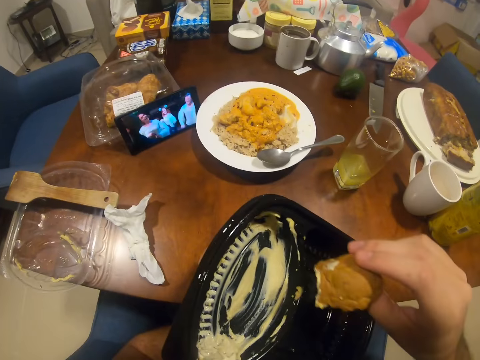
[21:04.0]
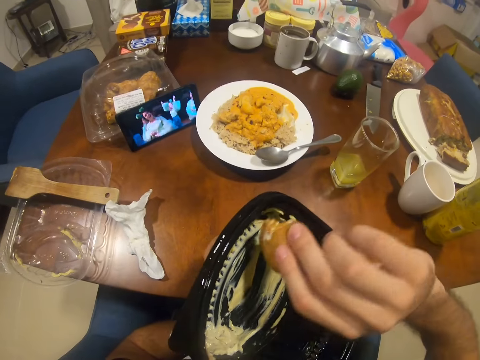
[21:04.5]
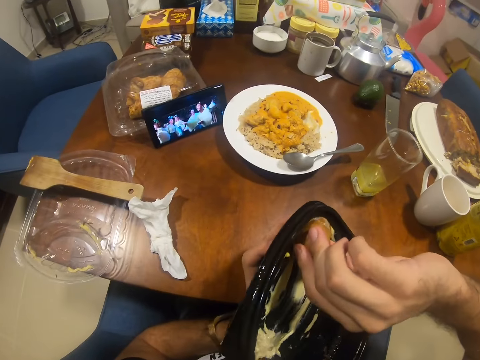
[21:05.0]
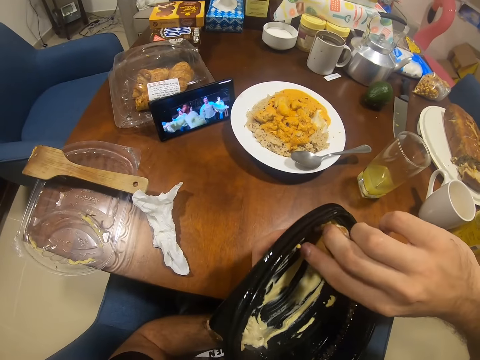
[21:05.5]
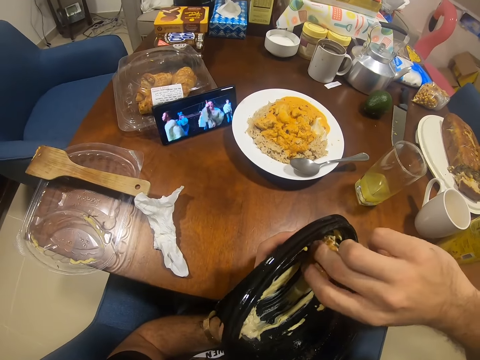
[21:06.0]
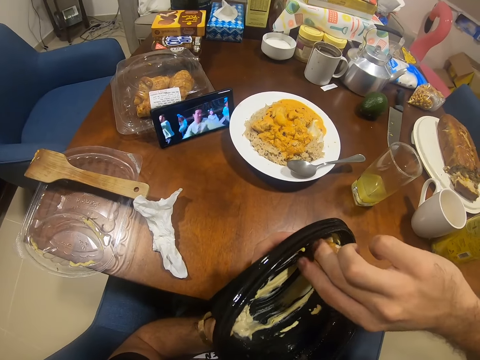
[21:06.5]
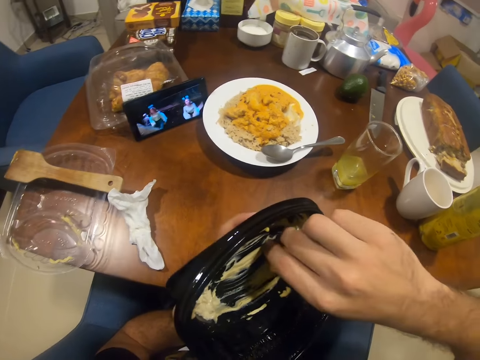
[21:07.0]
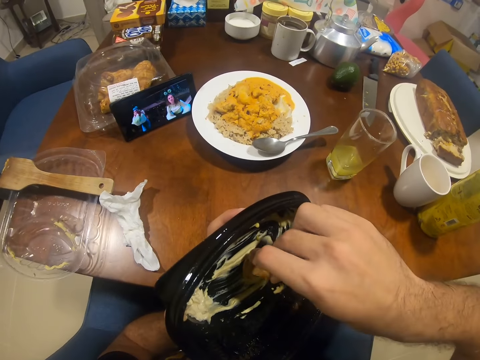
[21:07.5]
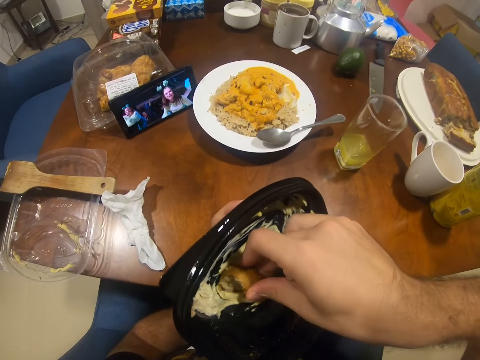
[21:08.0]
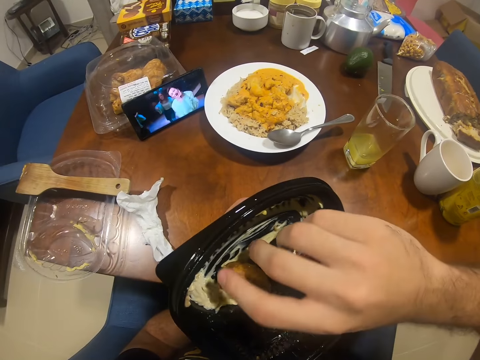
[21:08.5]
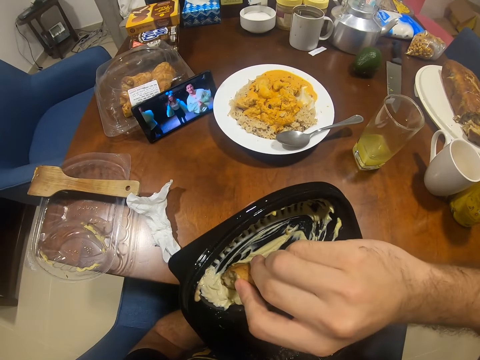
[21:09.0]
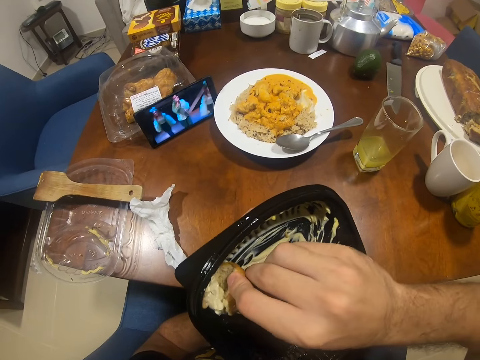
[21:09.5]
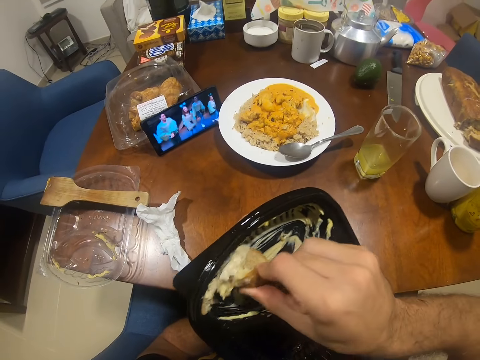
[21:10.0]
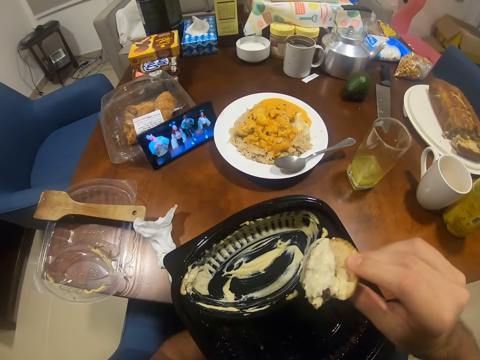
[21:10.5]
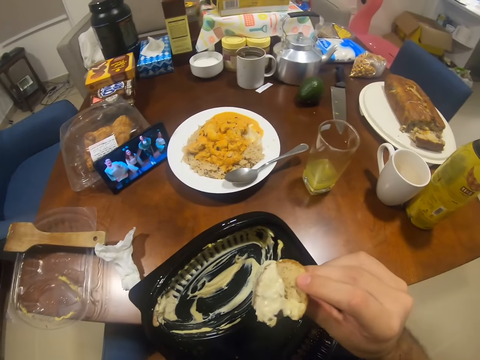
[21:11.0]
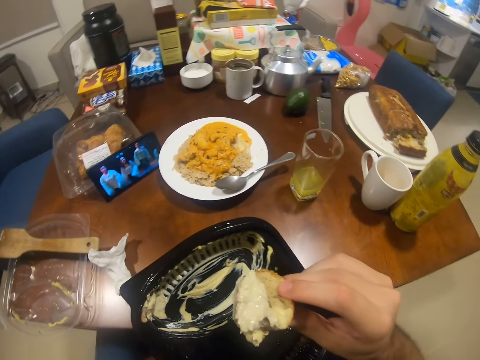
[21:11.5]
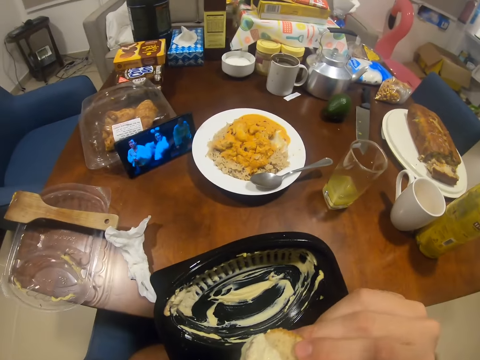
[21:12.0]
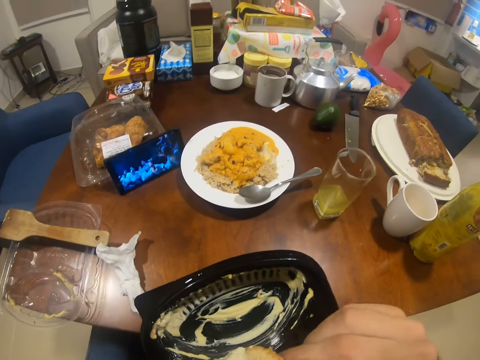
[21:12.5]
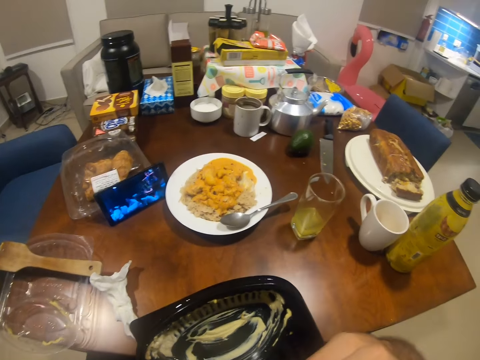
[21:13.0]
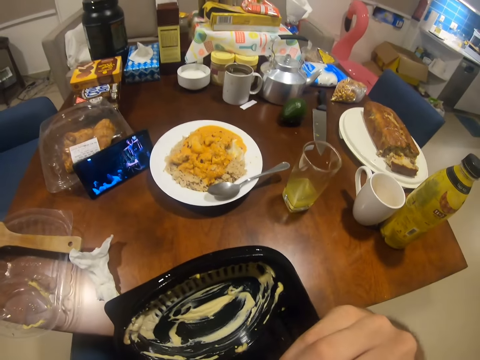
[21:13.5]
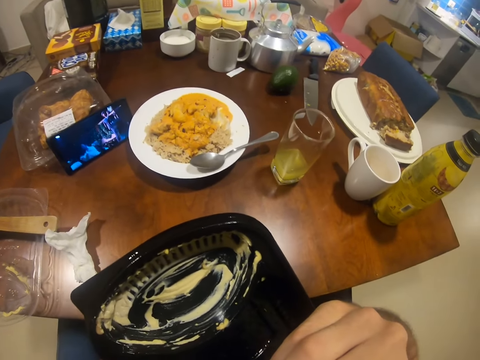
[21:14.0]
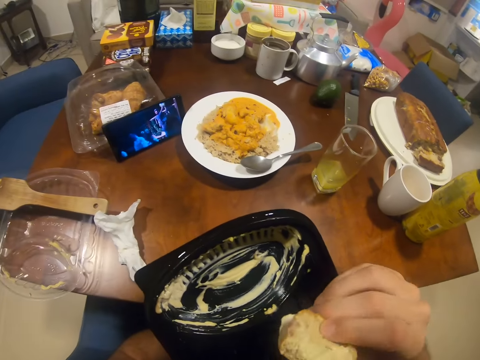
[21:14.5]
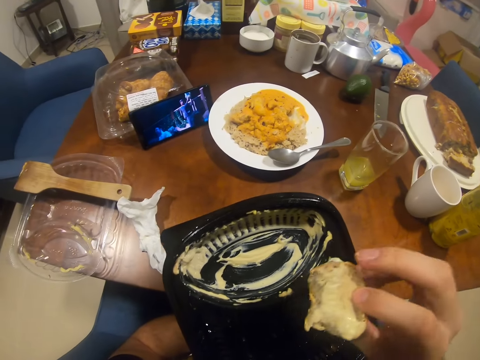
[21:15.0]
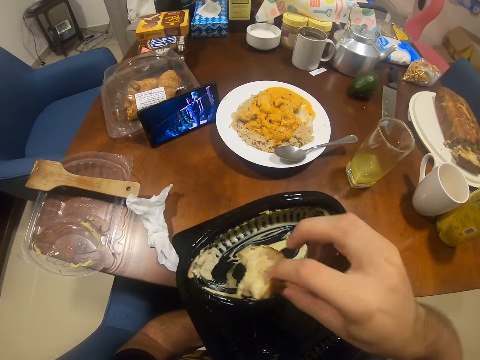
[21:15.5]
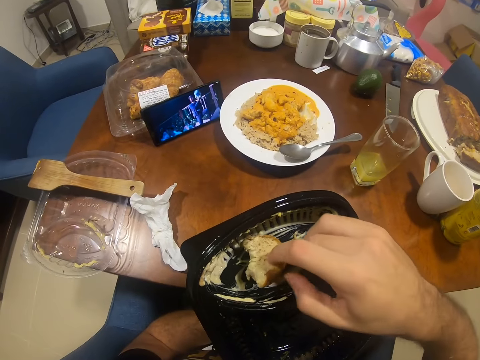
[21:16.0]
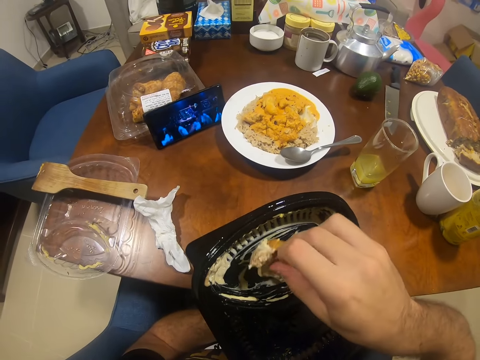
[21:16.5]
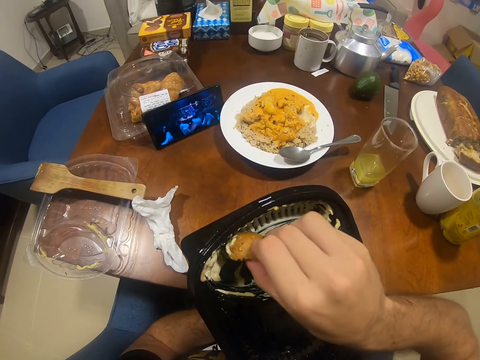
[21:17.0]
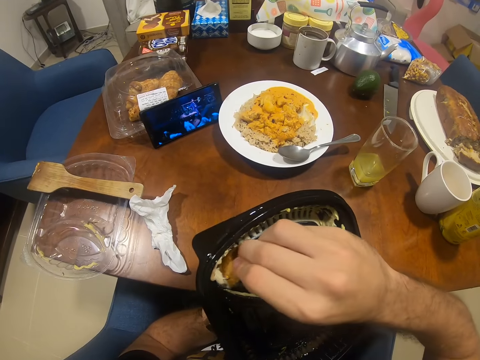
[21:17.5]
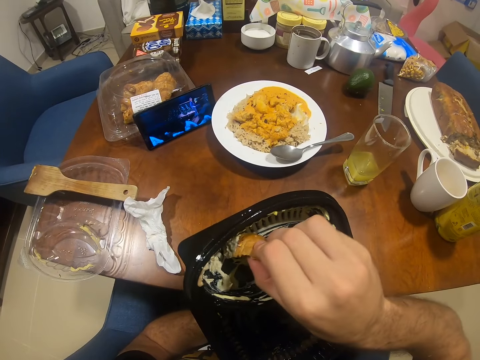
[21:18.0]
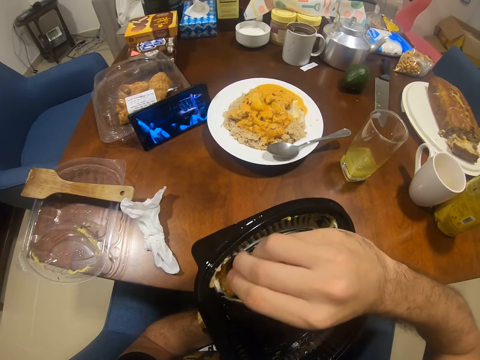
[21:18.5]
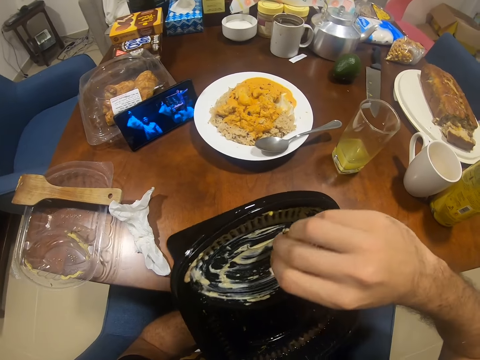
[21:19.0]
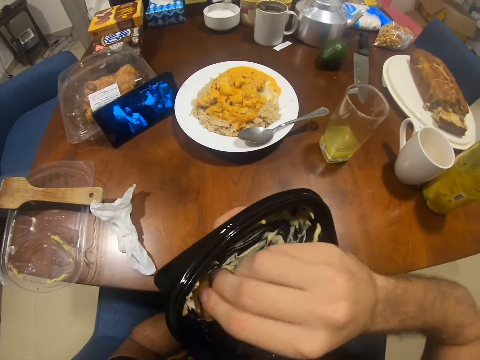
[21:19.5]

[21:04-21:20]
The camera wearer dips the bread in the plate. They eat the piece of bread. They watch the phone. They eat the piece of bread. They dip the piece of bread in the plate.

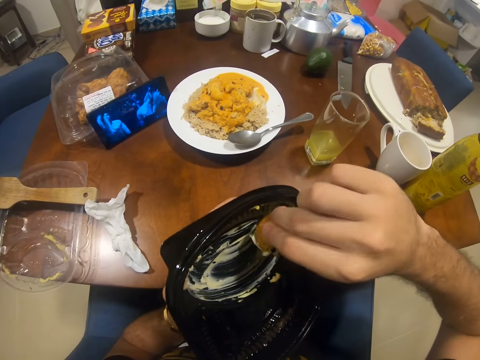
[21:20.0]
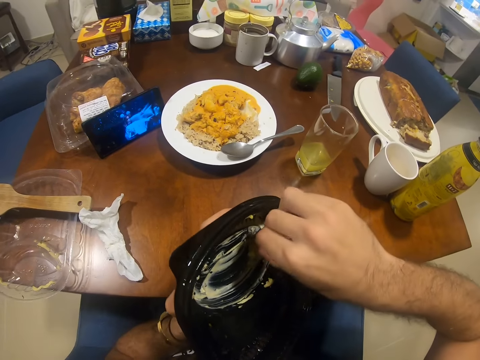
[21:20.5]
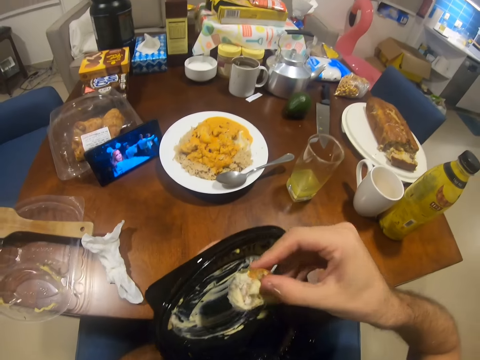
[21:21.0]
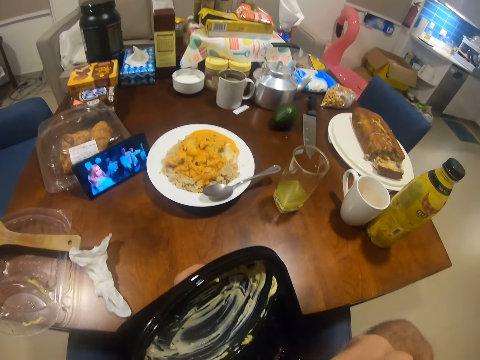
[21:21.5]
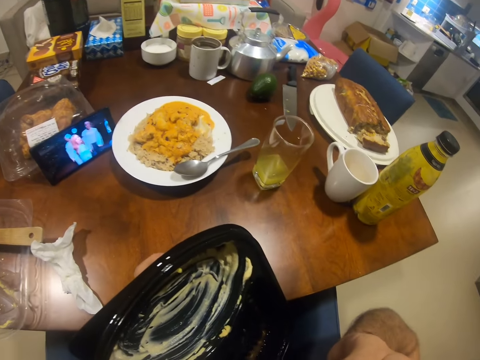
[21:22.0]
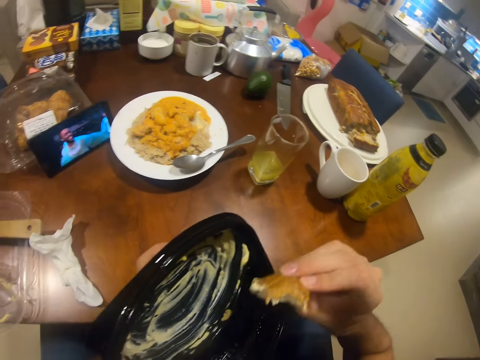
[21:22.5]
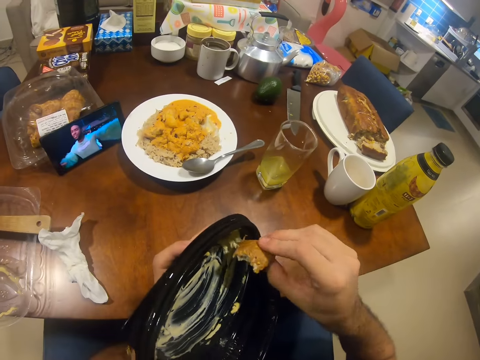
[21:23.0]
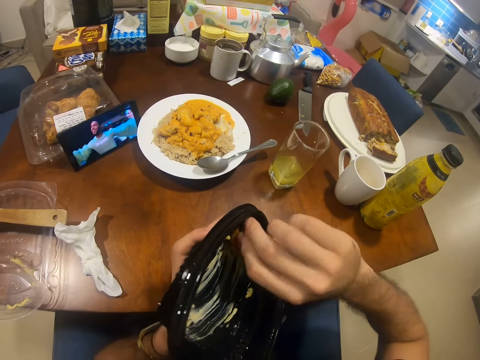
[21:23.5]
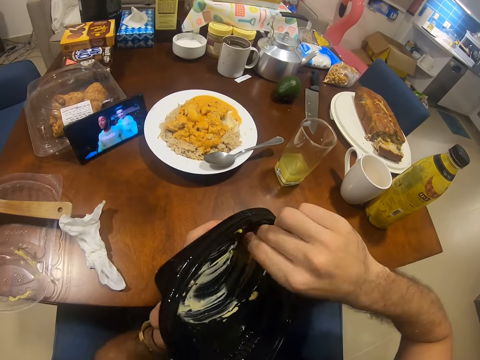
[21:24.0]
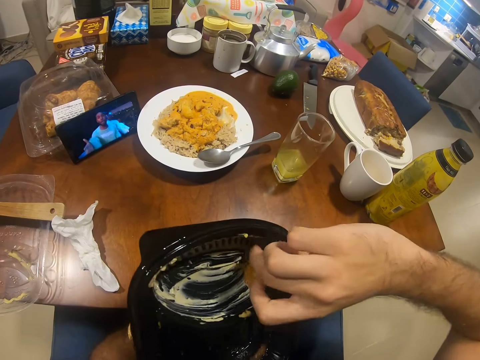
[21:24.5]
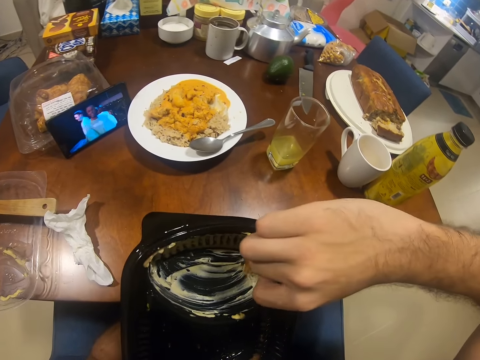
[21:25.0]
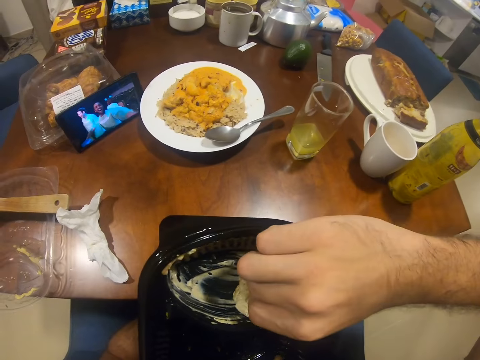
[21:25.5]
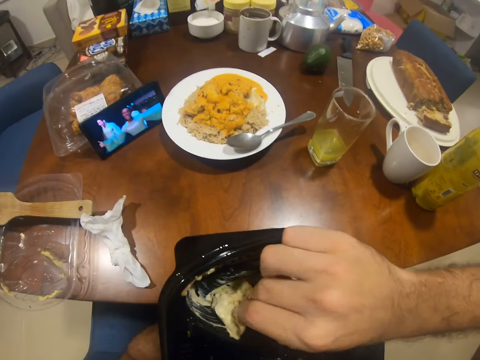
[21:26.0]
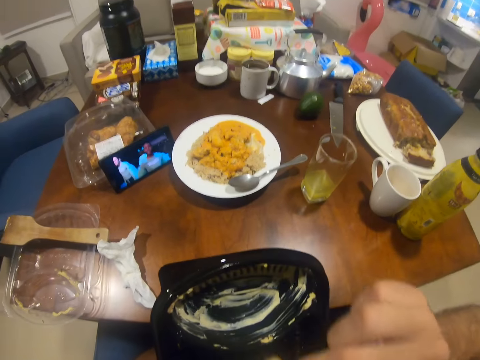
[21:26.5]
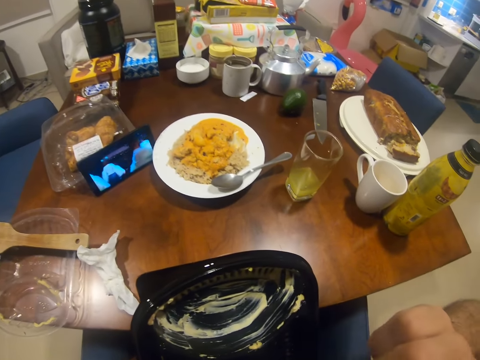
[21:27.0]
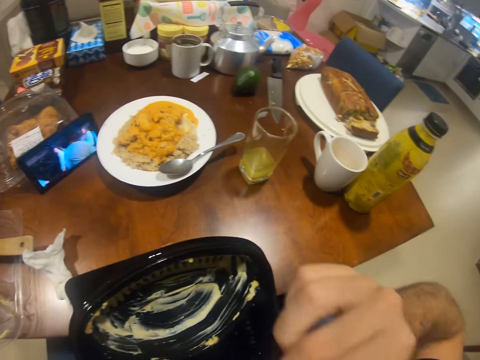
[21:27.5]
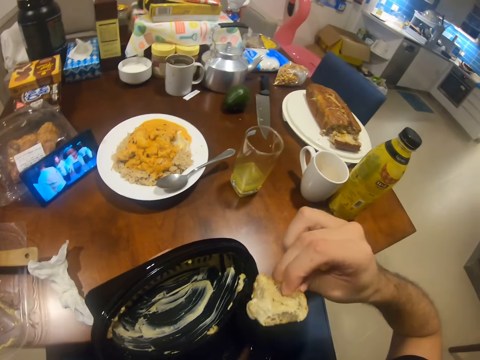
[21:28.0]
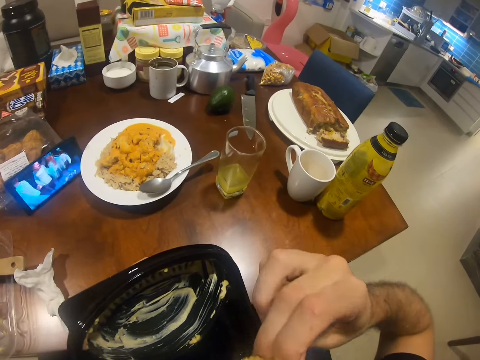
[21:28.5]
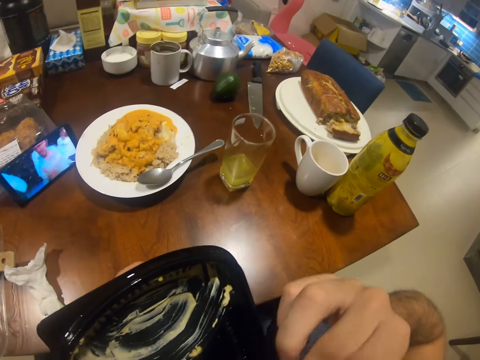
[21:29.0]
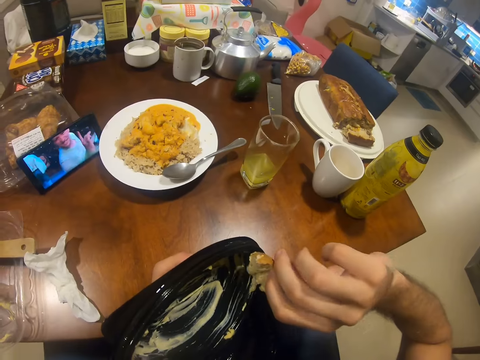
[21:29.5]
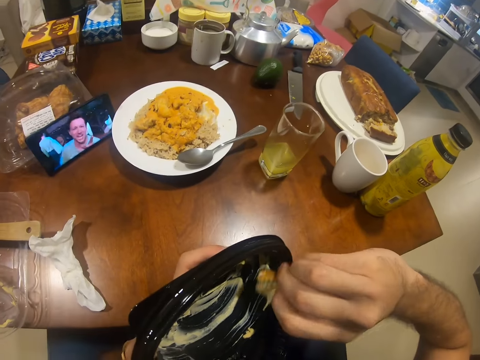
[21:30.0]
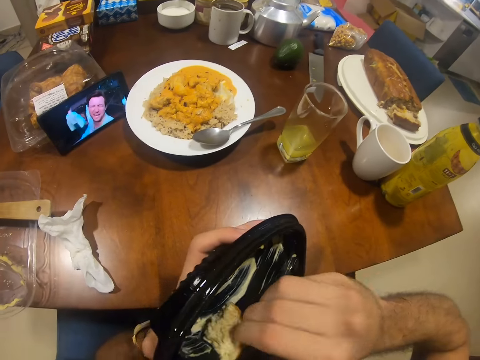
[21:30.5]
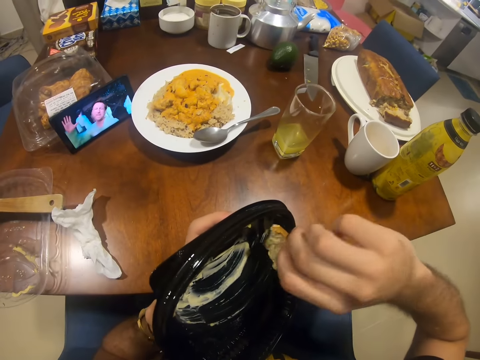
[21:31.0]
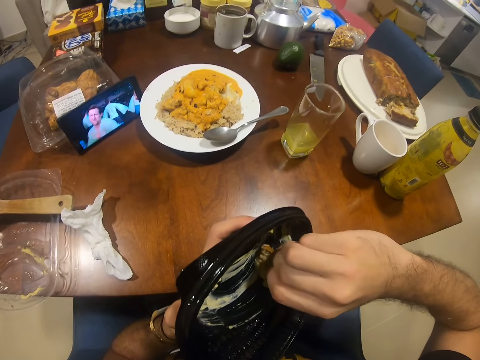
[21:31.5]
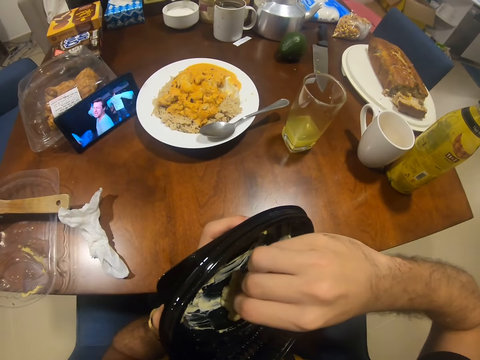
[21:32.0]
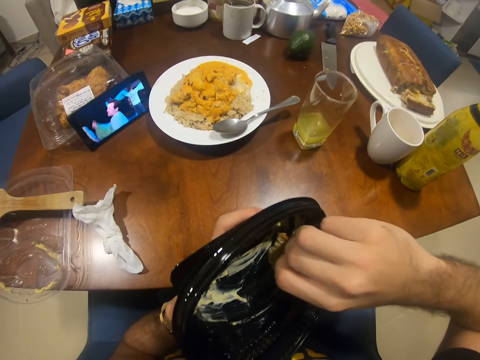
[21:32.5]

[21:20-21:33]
The camera wearer eats the piece of bread. They dip the piece of bread in the plate. They eat the piece of bread. They dip the piece of bread in the plate.
